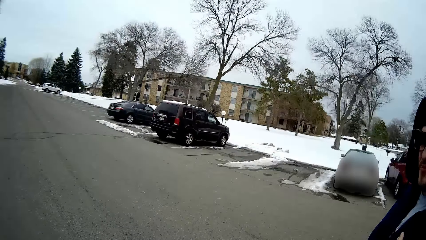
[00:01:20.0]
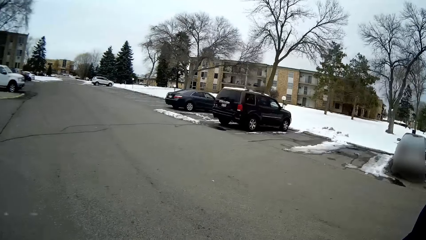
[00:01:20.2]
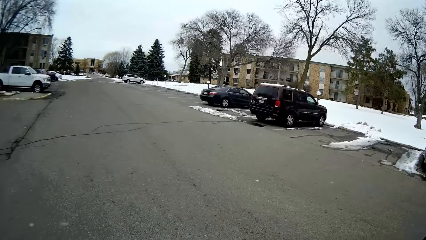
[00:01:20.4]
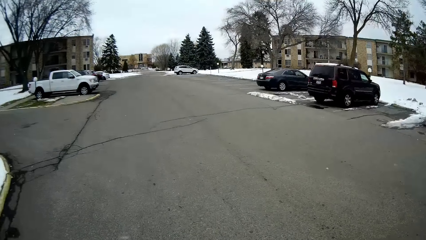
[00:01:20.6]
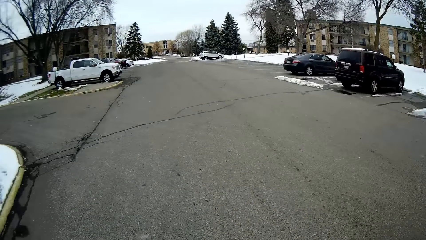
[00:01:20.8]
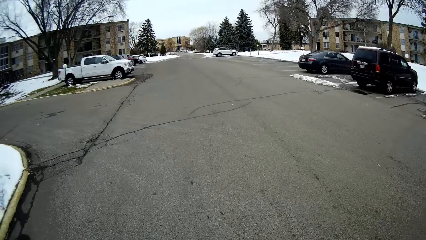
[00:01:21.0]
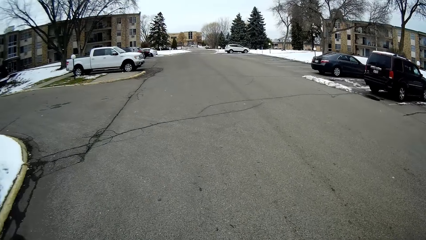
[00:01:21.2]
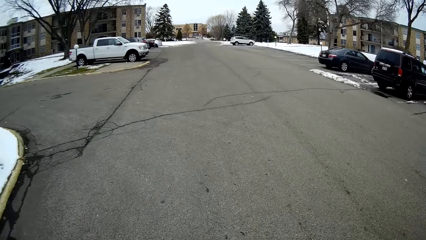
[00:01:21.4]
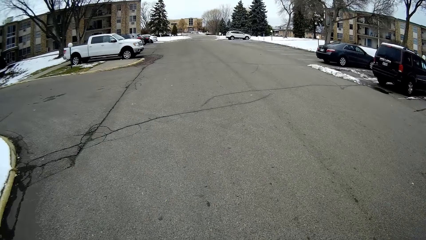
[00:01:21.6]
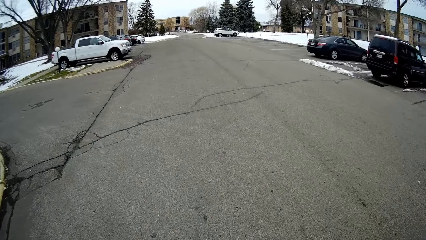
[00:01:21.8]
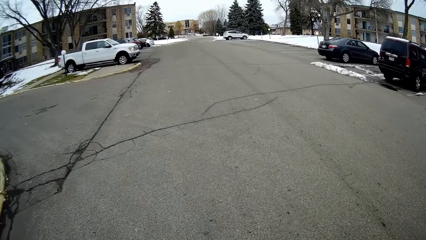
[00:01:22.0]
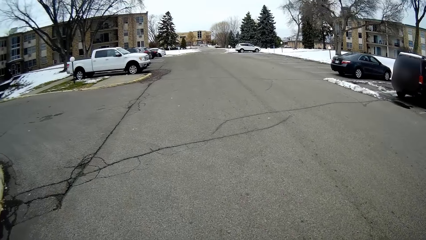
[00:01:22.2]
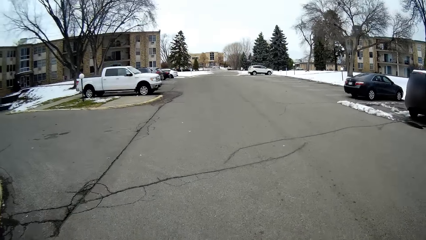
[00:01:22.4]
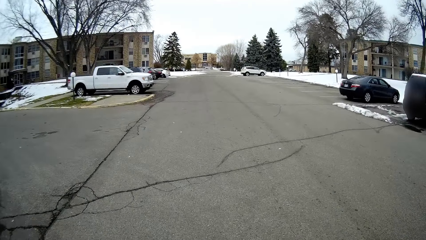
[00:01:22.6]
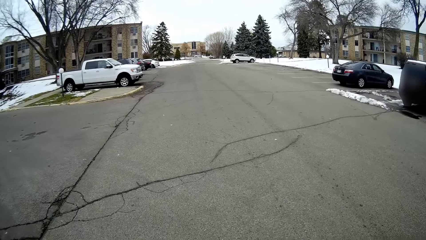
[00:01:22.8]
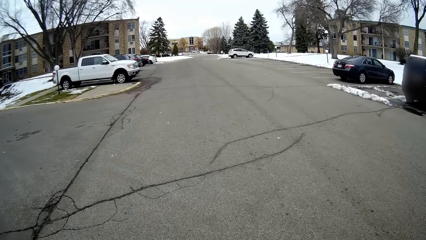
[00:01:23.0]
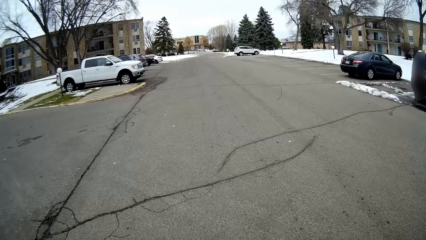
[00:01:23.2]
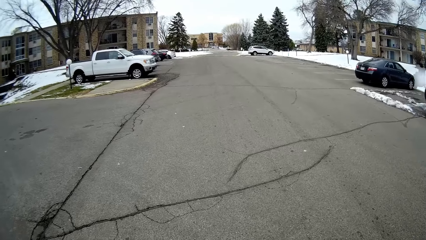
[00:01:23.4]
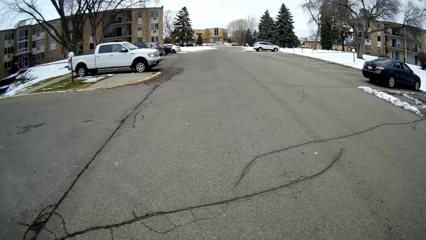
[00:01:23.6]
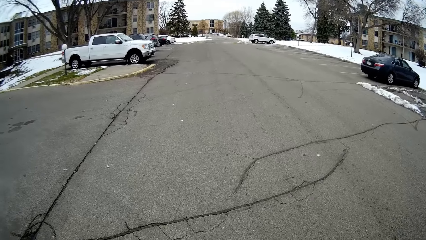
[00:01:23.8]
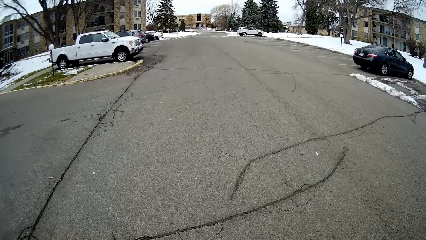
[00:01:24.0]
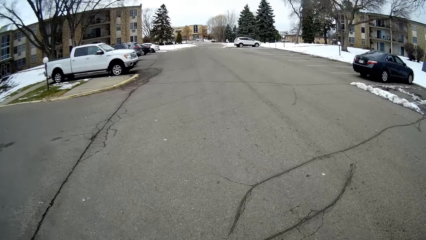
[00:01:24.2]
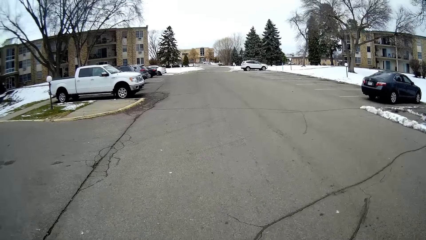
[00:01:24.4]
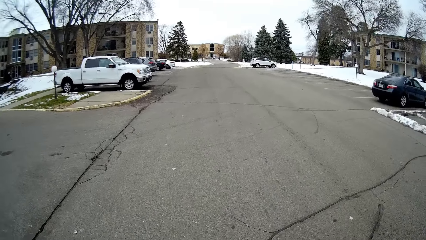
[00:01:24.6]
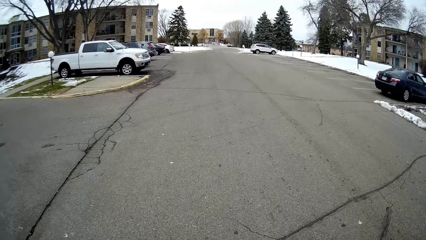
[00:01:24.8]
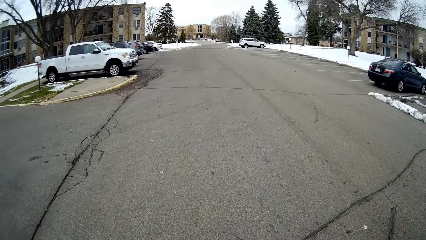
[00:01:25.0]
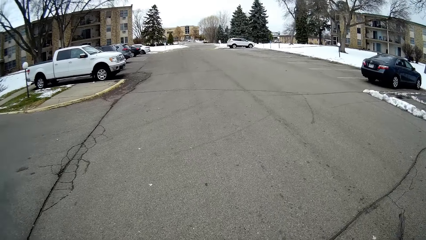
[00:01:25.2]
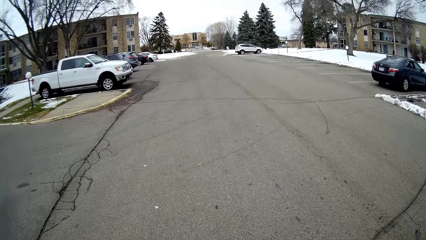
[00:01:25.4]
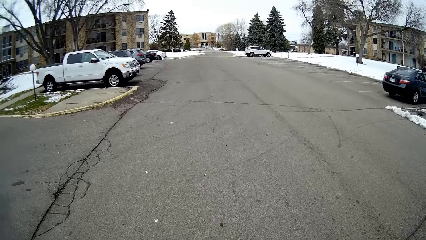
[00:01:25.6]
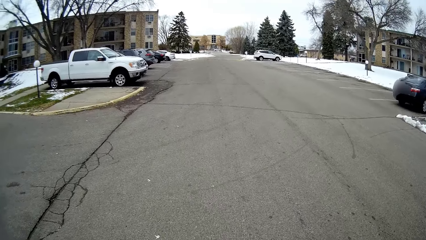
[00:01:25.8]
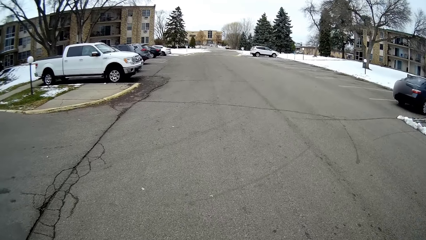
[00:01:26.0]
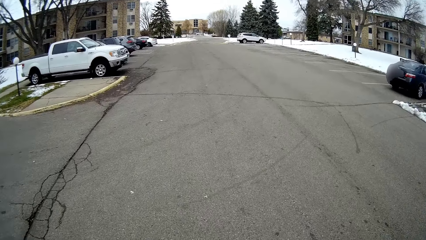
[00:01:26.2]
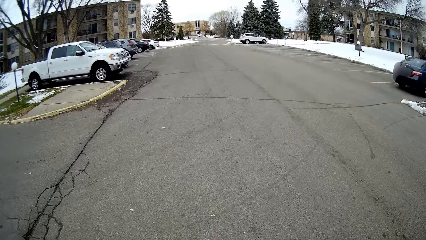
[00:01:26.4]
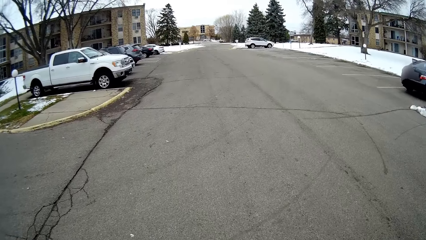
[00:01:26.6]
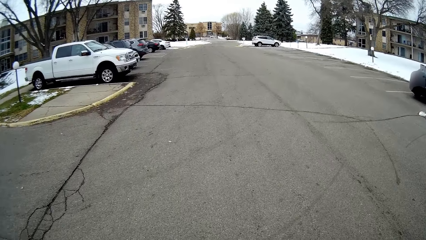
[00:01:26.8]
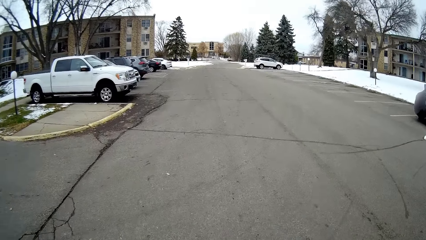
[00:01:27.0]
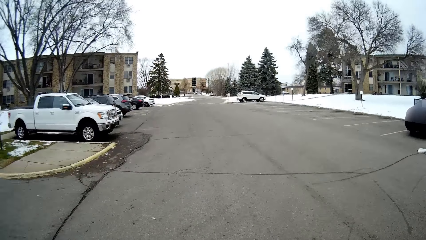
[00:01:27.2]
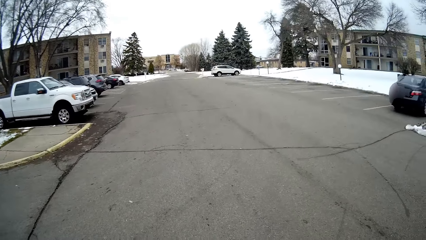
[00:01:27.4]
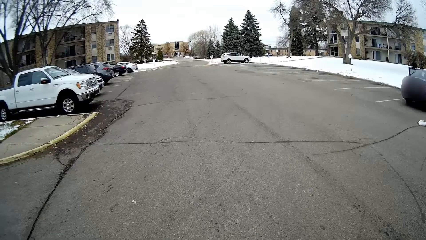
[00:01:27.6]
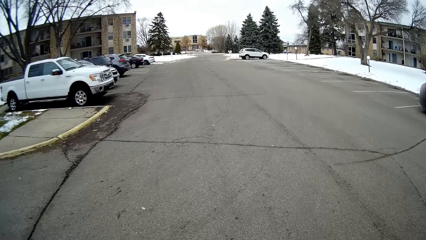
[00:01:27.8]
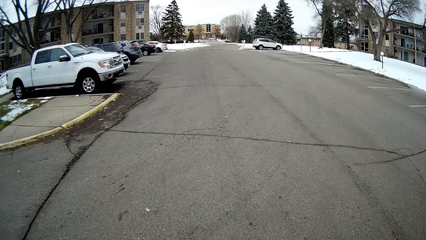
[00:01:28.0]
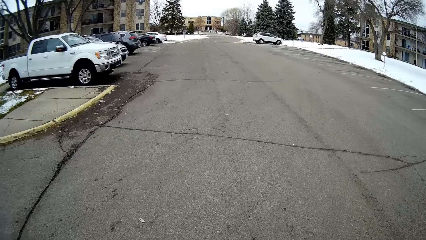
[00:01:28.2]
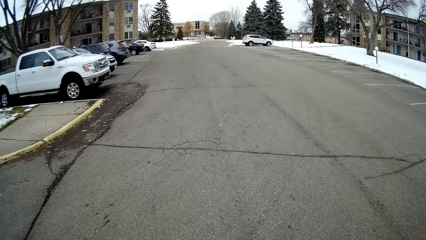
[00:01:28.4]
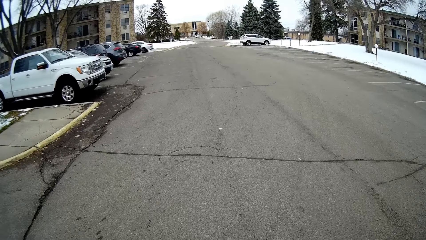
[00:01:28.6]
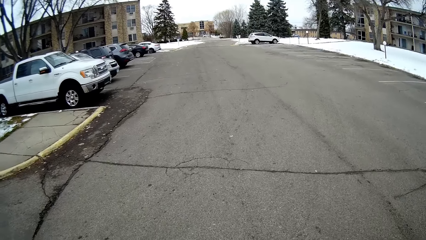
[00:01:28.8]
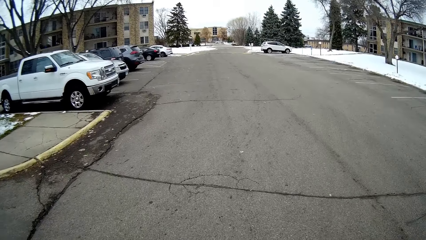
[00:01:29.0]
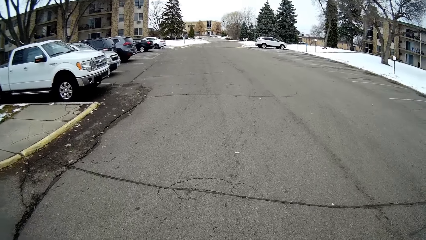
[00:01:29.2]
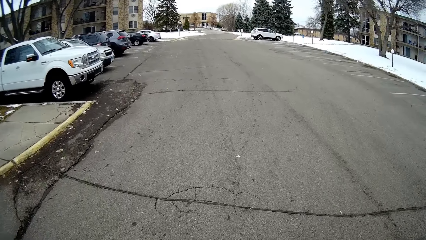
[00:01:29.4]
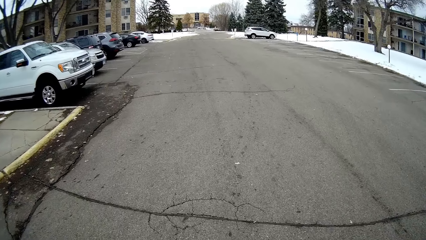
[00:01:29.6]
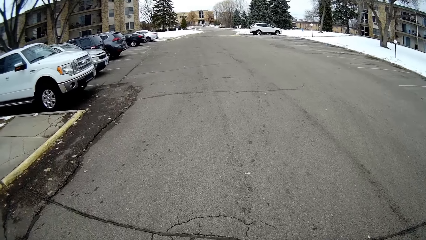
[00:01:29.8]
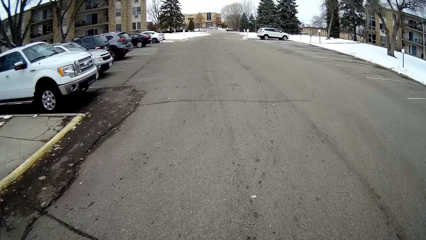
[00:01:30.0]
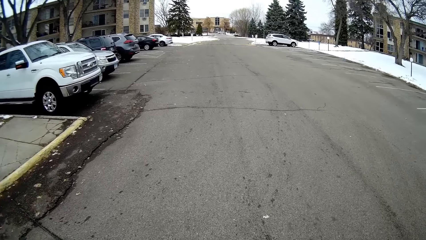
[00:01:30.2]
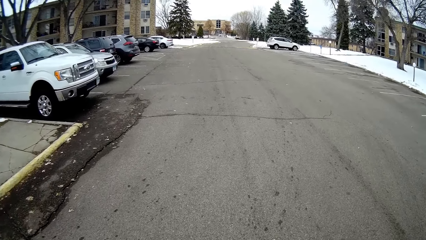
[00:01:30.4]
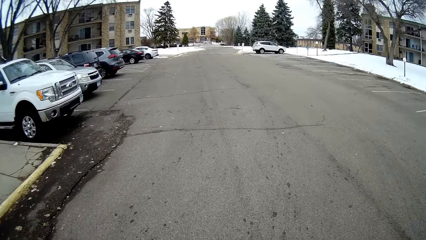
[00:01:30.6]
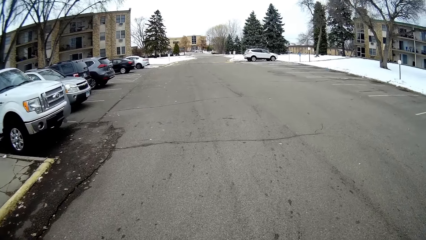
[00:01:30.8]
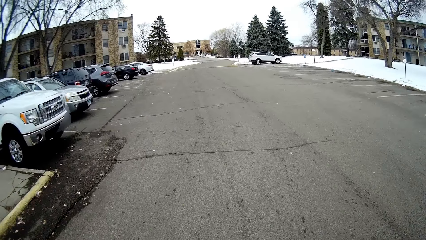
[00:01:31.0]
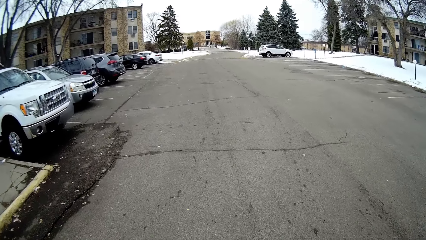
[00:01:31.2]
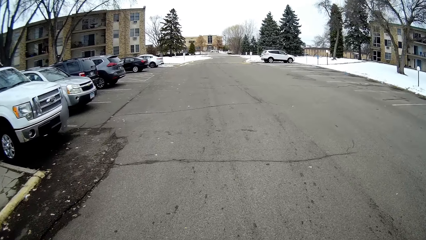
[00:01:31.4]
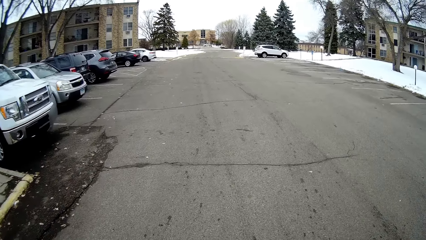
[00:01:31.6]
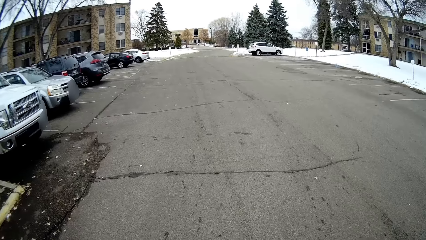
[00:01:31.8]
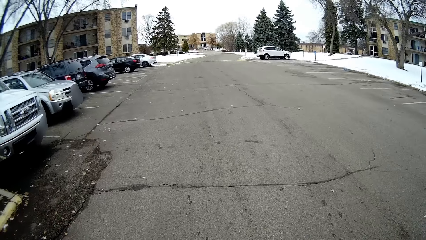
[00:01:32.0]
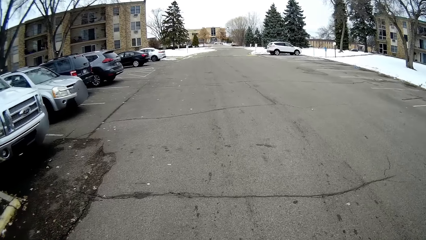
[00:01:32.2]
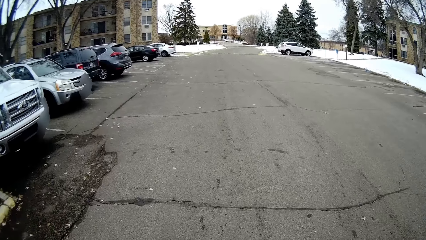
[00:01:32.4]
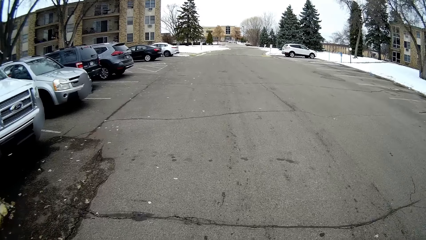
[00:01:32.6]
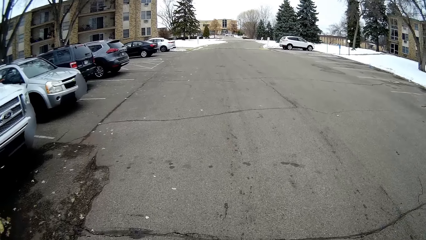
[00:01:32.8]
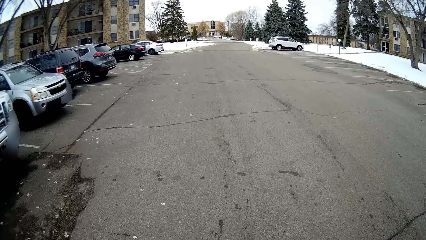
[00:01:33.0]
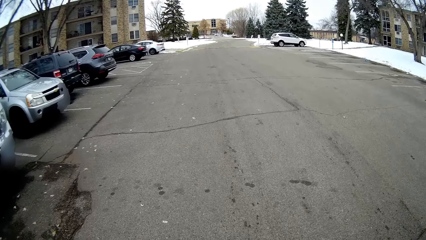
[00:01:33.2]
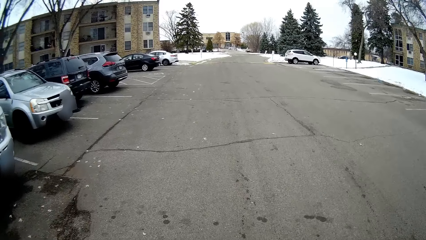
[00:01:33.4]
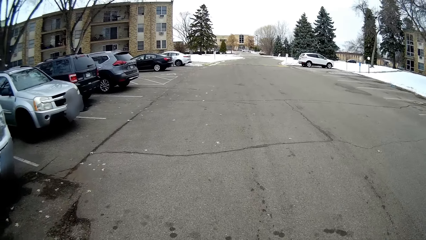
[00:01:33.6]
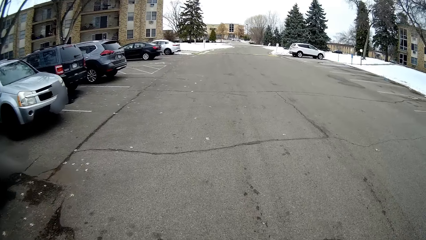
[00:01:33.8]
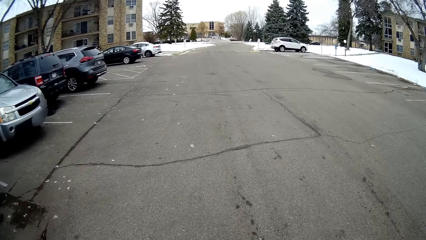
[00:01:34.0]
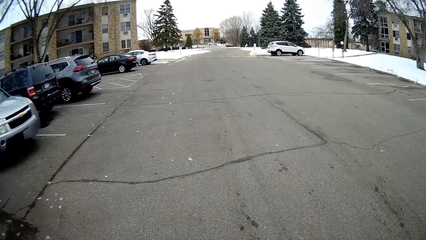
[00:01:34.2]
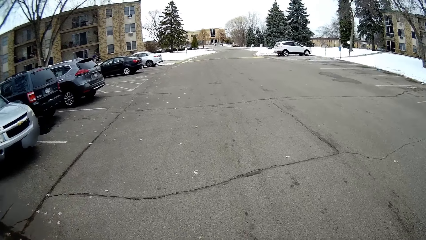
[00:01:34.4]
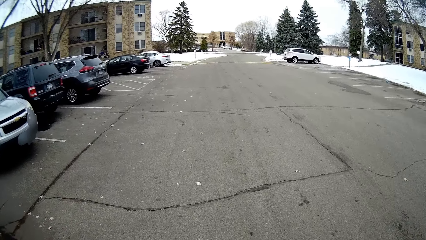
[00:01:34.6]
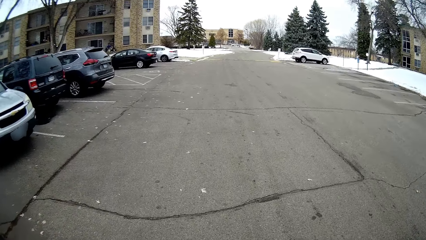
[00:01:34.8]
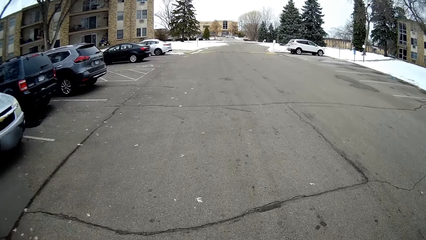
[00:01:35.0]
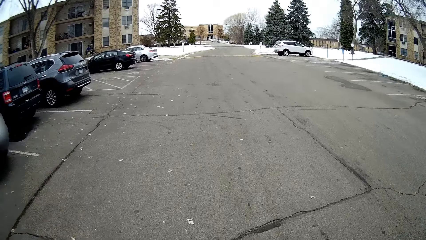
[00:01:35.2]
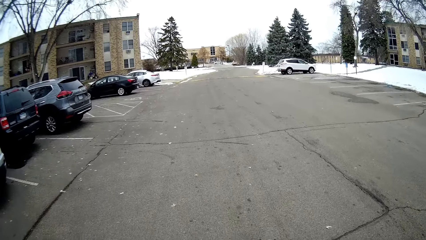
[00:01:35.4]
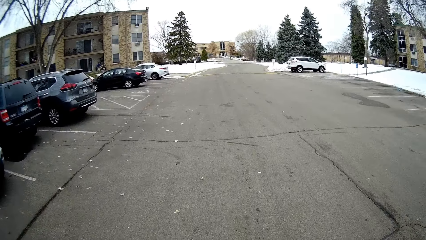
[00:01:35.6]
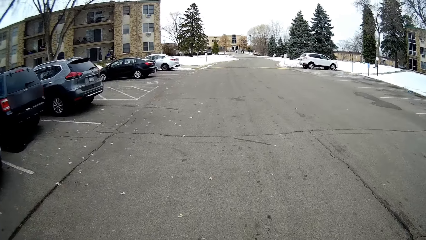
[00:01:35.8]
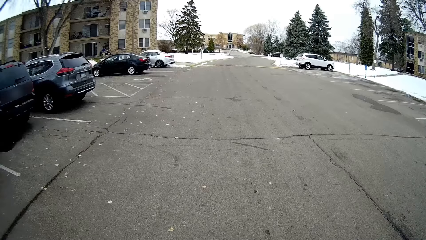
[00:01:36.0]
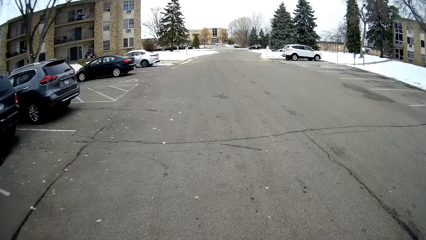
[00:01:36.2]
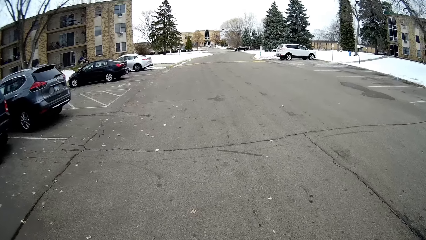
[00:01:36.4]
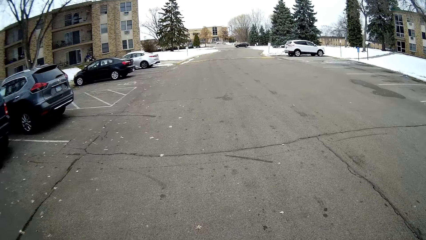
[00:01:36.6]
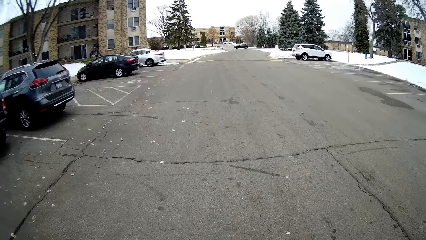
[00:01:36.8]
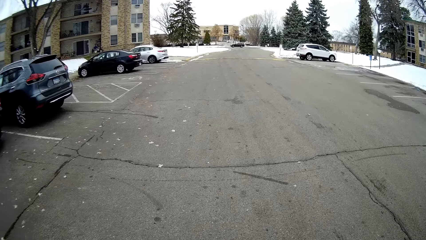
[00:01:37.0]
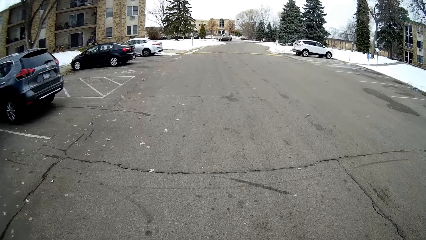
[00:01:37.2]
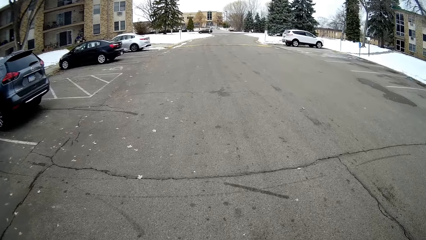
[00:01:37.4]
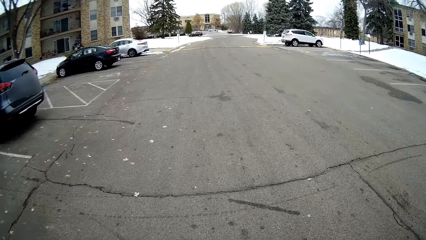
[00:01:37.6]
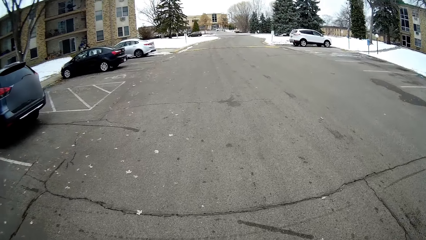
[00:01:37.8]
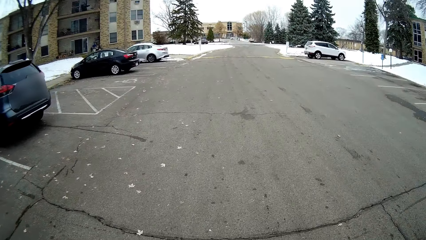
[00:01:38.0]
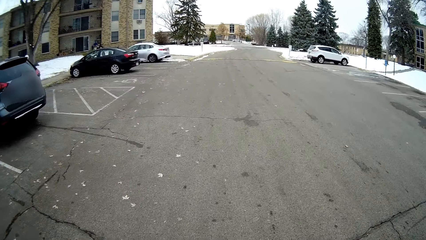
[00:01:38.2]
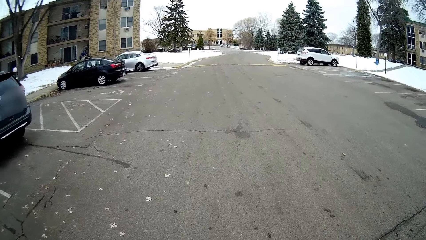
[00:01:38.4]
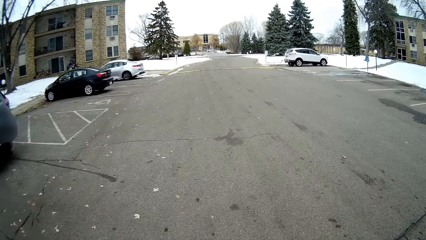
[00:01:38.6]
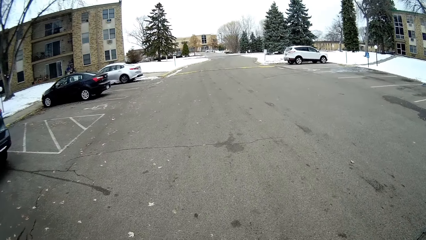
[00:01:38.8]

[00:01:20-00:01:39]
The camera wearer looks around. They walk on the road. A person talks with the camera wearer. The camera wearer talks with the person. They walk on the road. They talk with the person.
